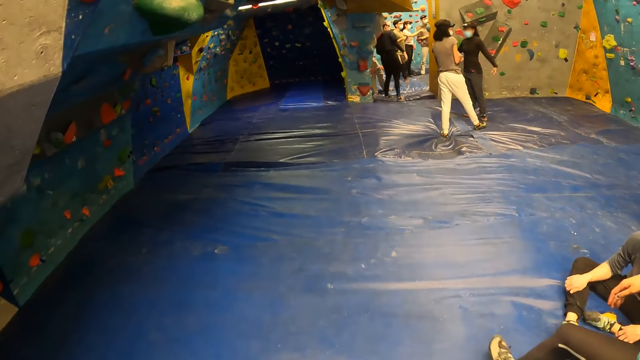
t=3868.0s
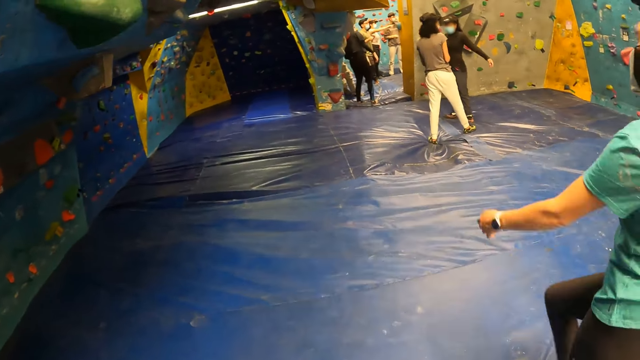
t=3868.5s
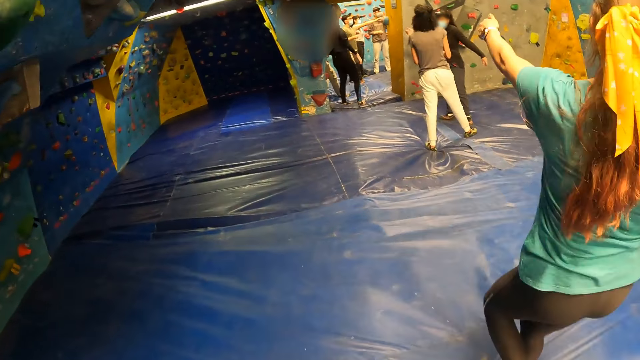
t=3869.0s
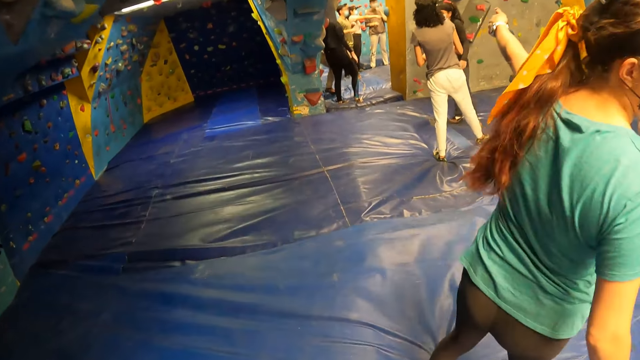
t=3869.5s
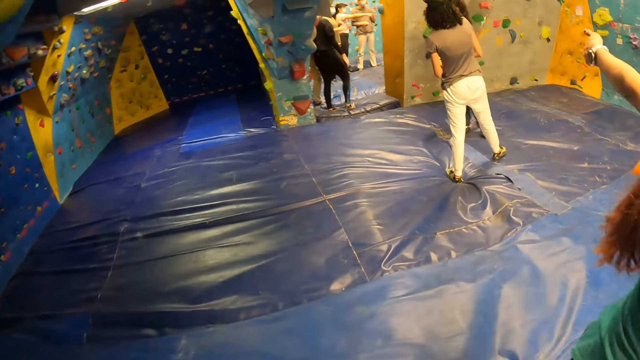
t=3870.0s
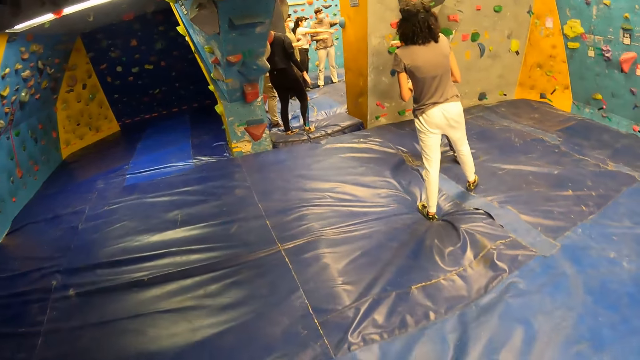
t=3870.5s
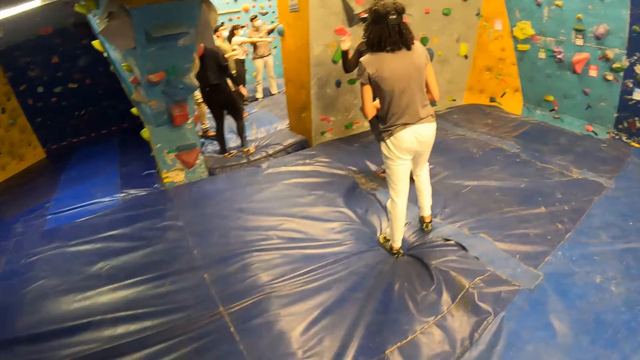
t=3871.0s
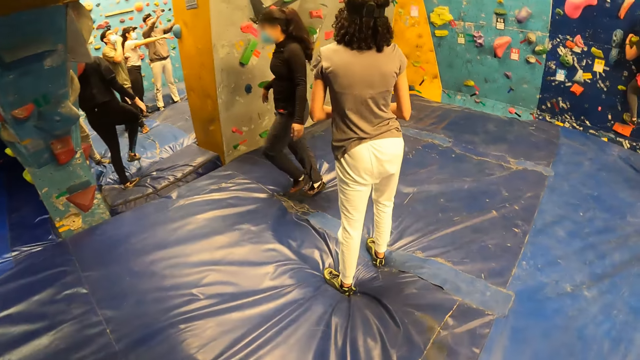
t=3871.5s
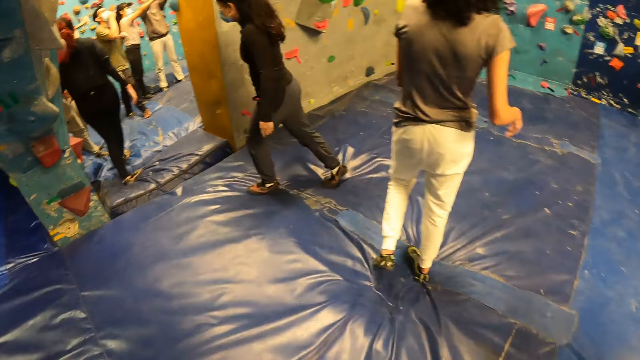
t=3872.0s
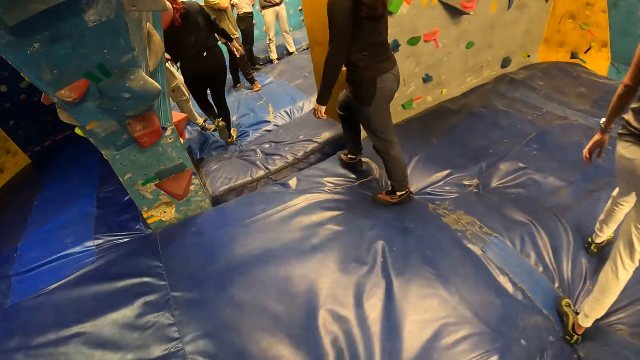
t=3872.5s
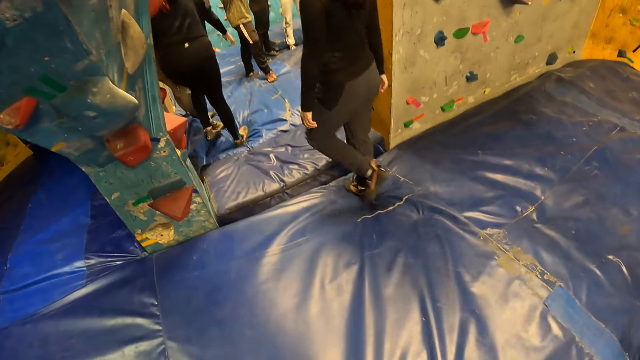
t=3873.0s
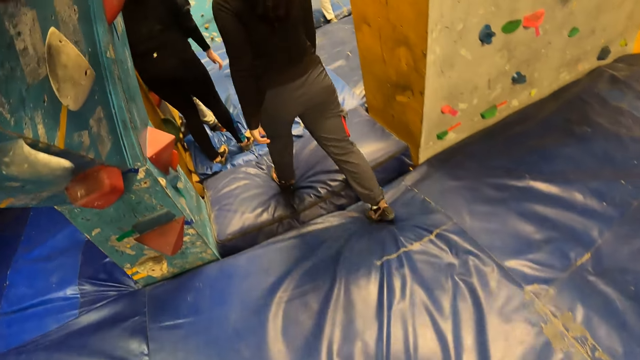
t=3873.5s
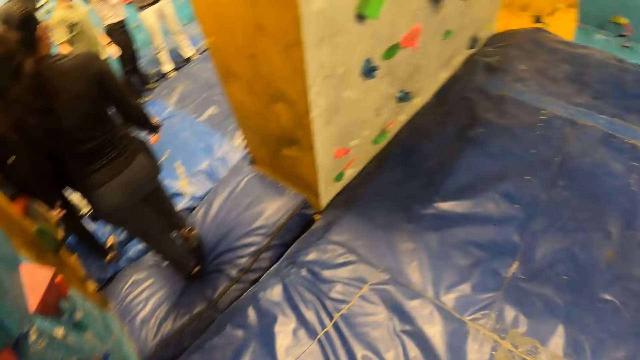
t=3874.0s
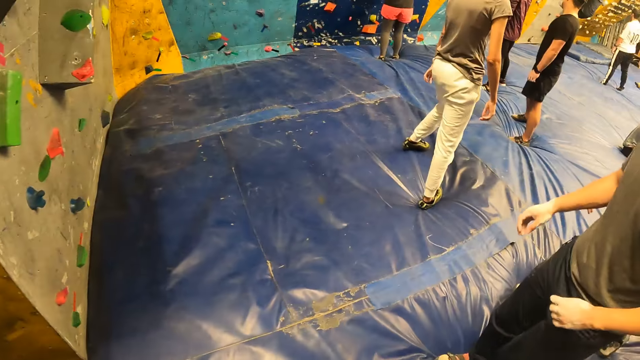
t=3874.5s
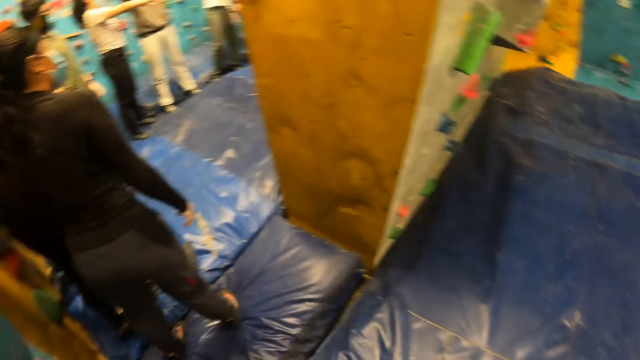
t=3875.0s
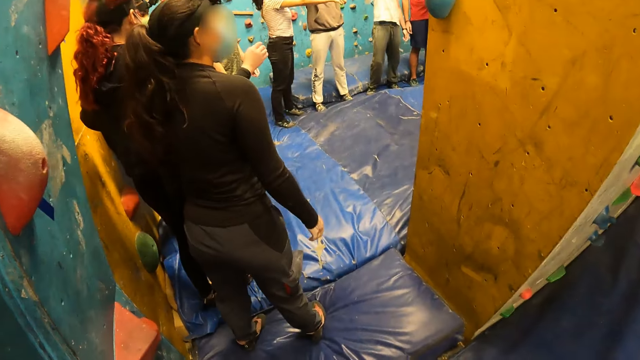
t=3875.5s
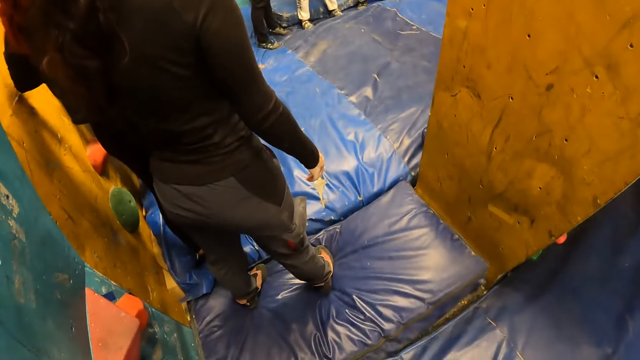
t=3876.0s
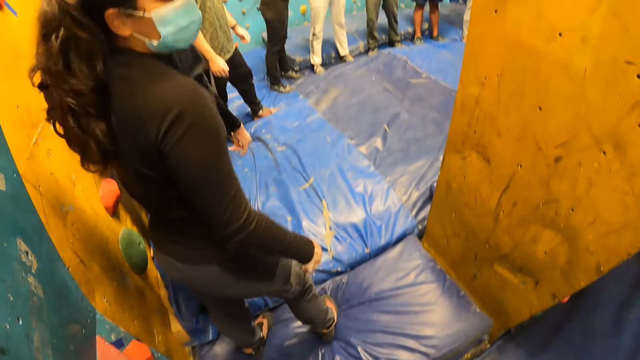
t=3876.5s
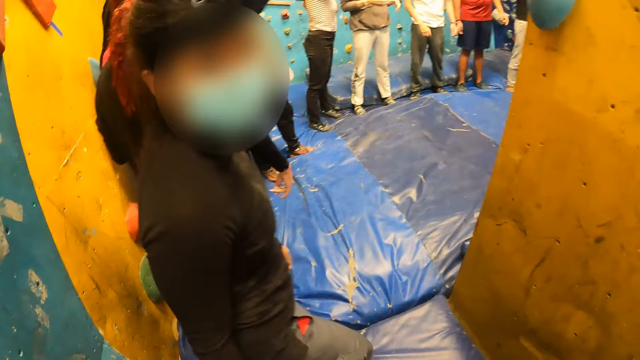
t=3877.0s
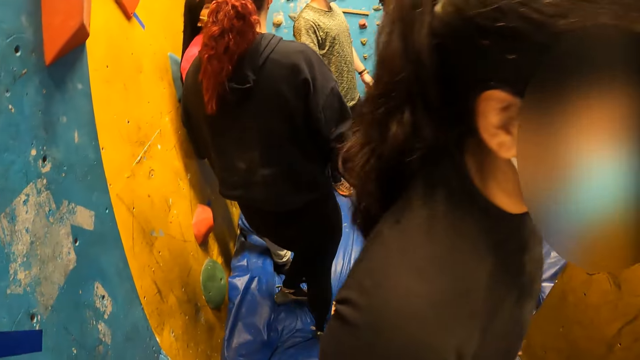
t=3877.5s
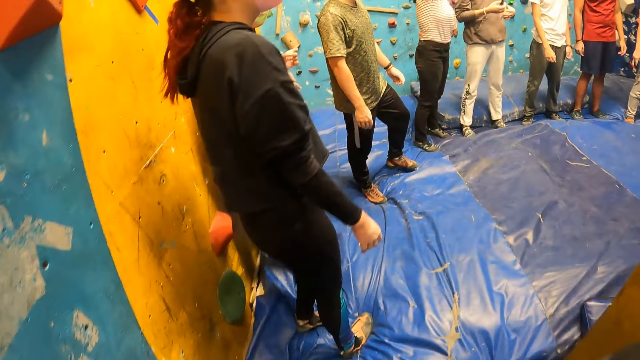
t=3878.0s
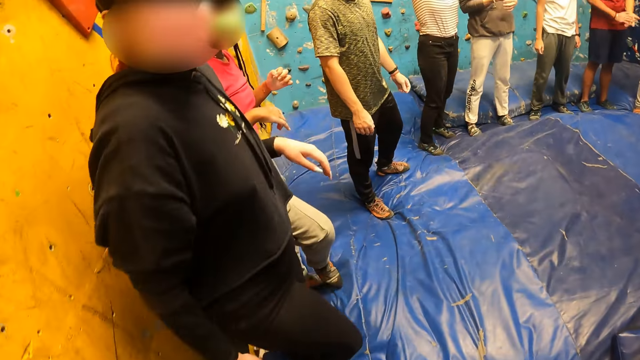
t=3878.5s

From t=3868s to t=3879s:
A person walks in the room. The person points at the wall. Another person walks in the room.

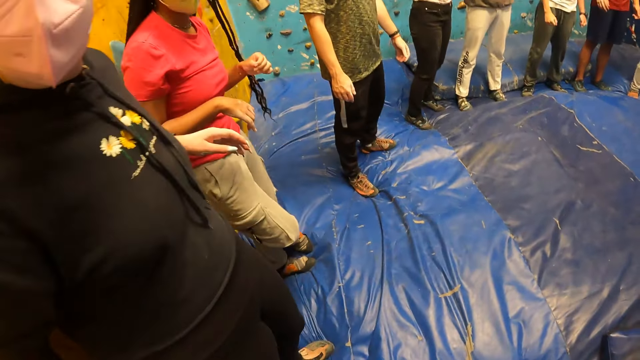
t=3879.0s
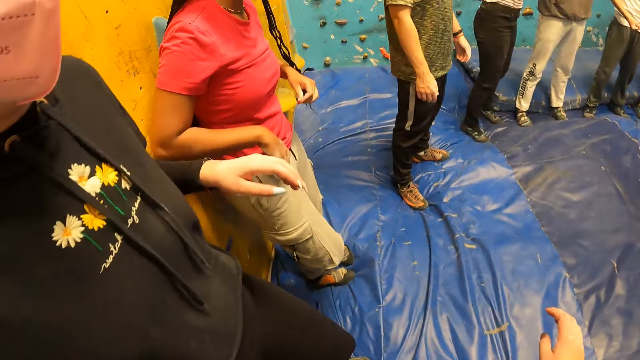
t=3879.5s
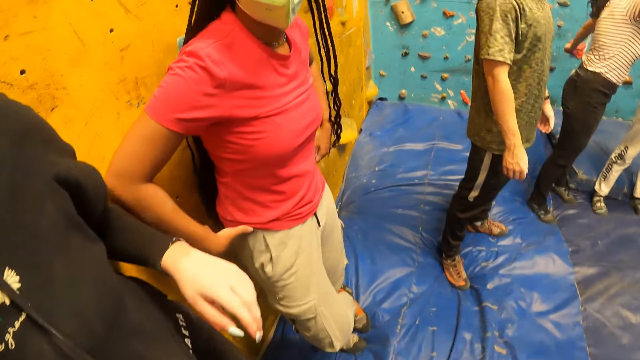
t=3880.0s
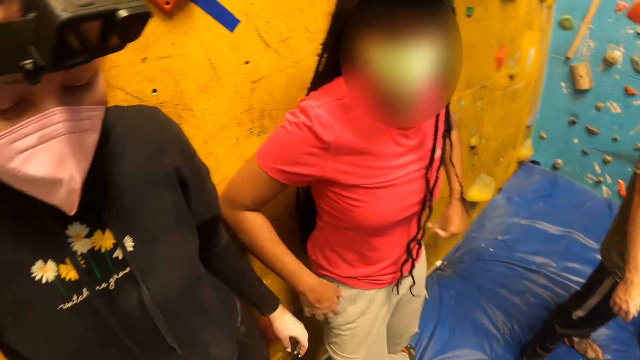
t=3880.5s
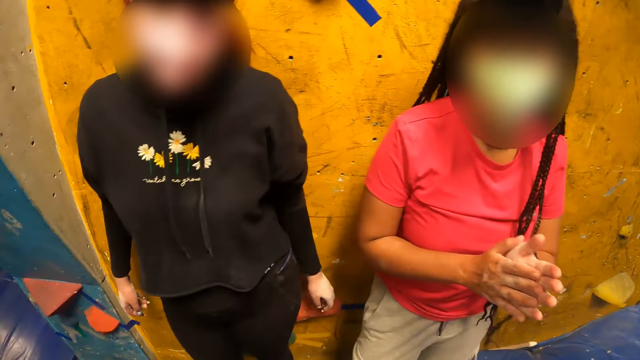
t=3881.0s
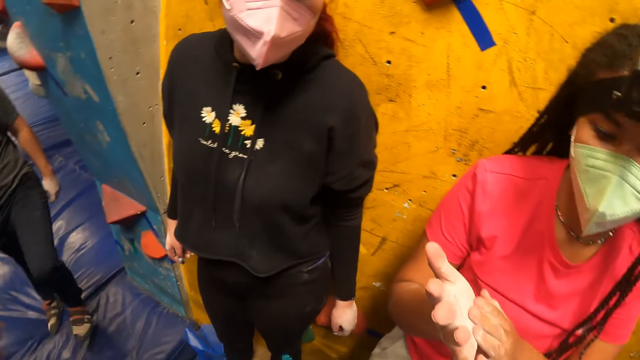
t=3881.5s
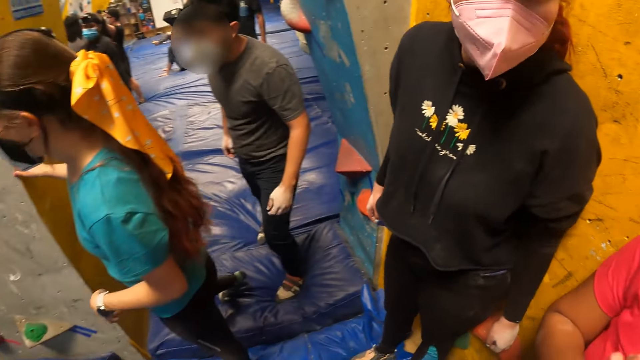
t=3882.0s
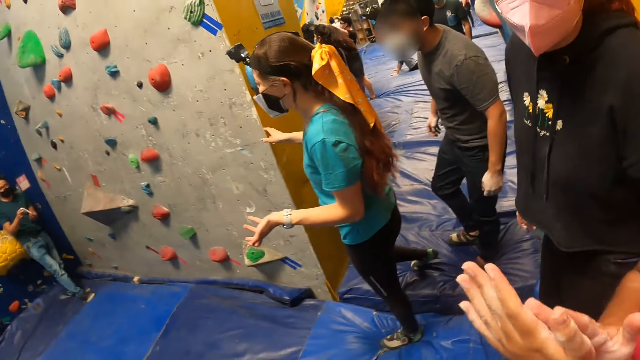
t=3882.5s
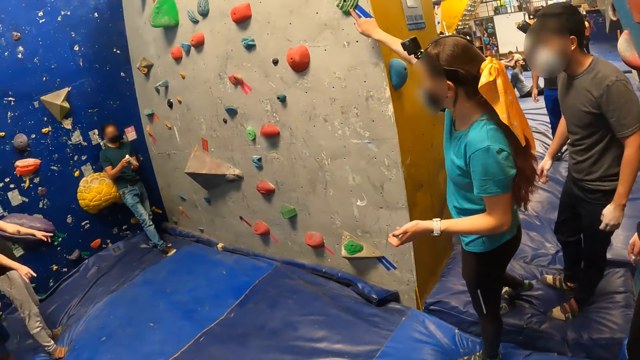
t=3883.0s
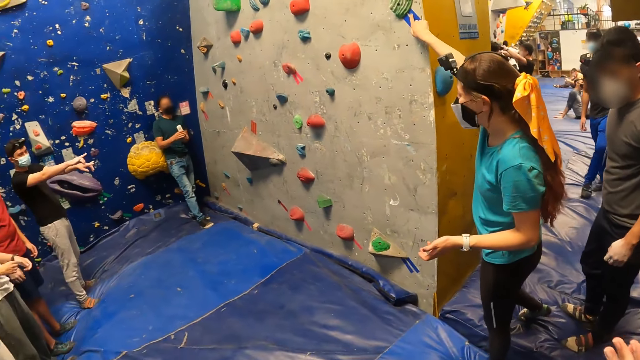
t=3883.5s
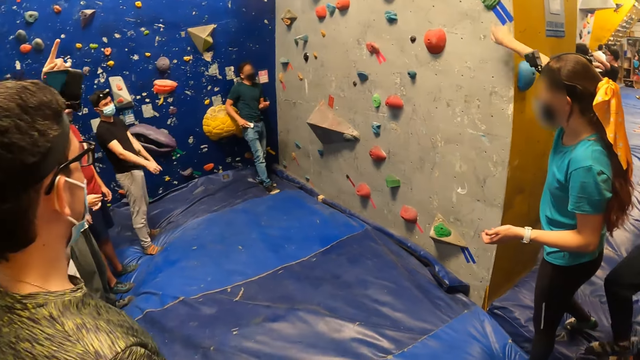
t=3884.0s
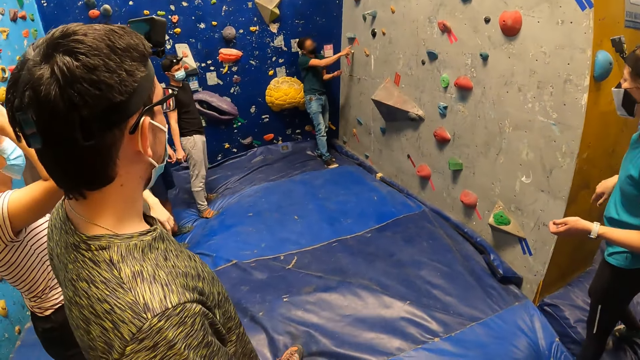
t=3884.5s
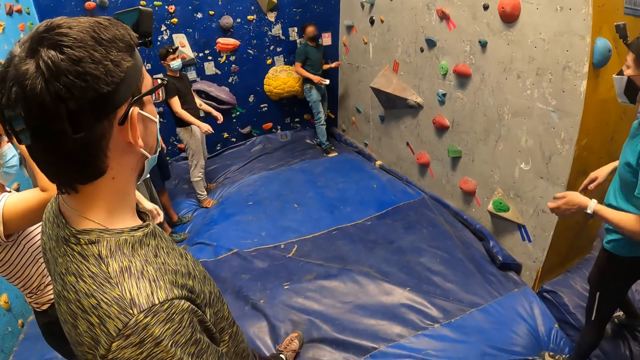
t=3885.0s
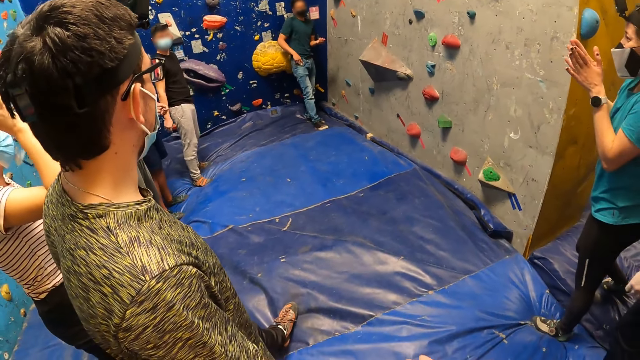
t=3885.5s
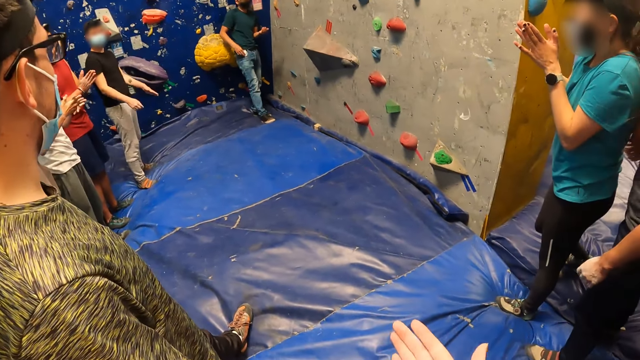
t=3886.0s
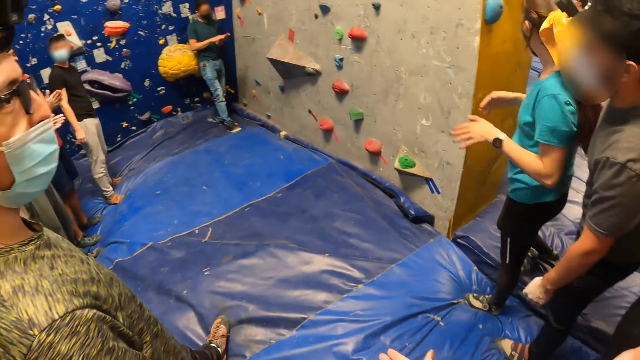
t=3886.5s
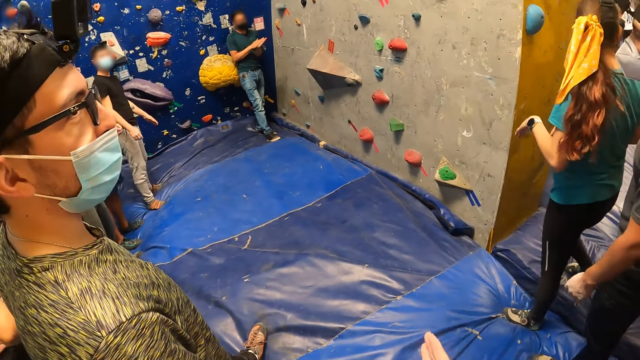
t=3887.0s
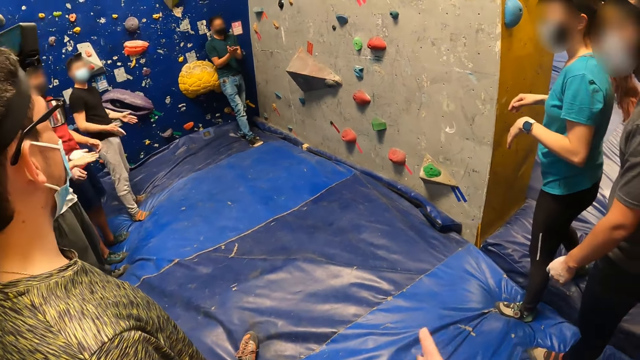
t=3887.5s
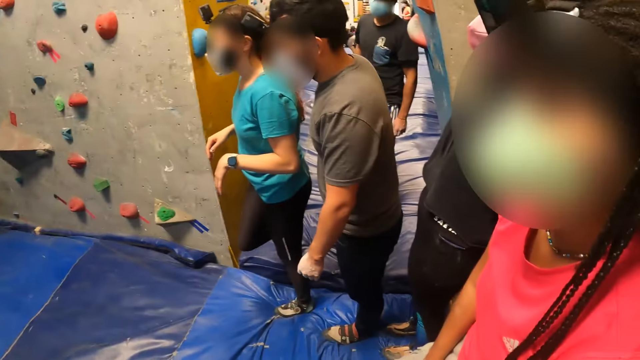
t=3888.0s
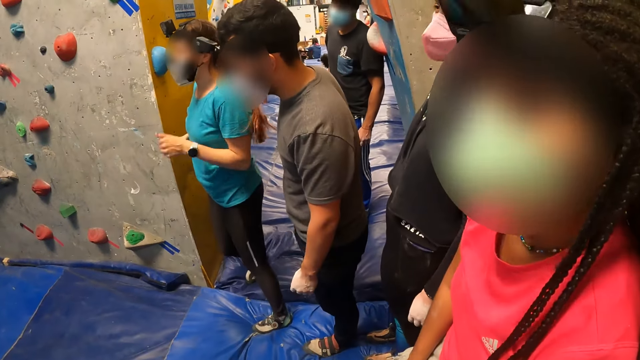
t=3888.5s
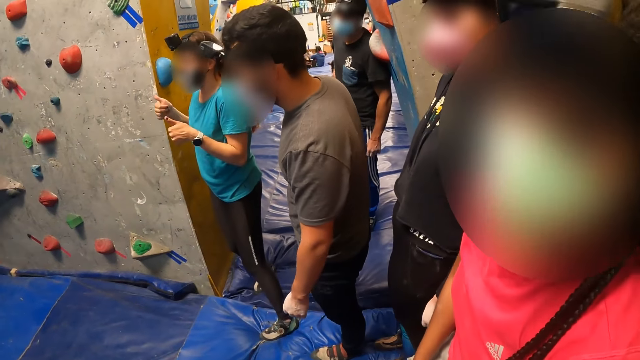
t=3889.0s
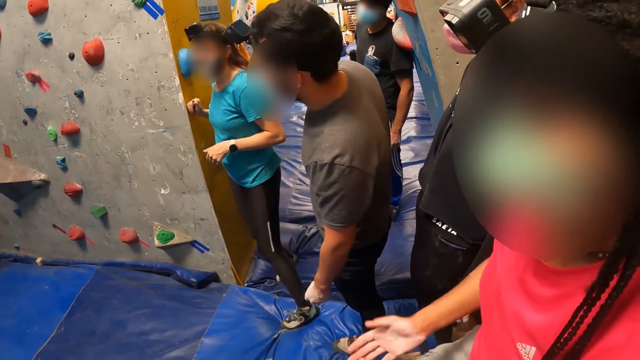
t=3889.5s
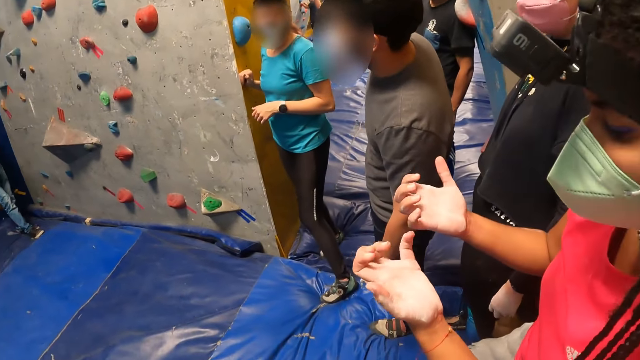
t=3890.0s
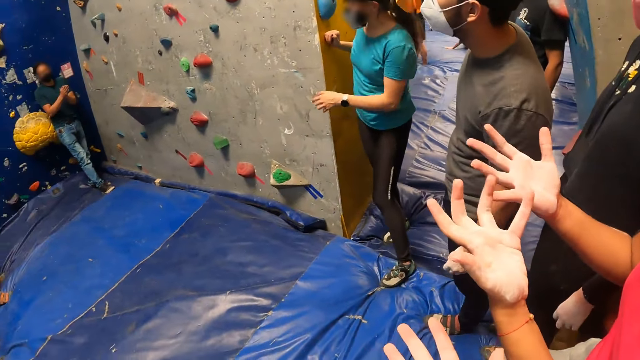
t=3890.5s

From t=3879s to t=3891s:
A person moves her hands. Another person points at the wall.
